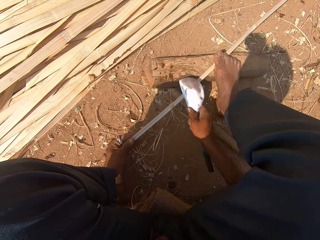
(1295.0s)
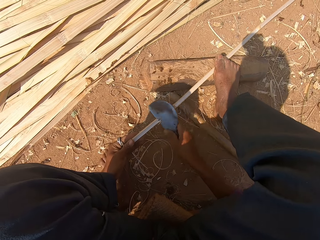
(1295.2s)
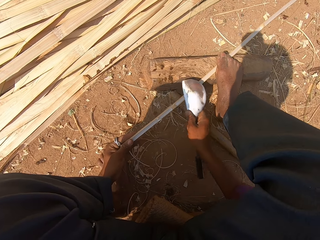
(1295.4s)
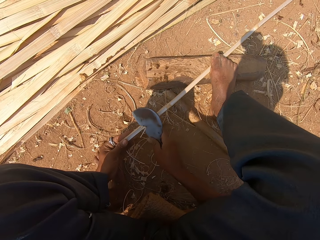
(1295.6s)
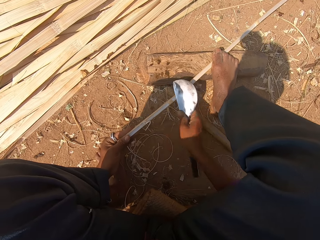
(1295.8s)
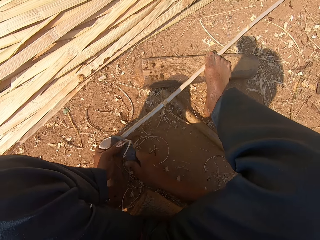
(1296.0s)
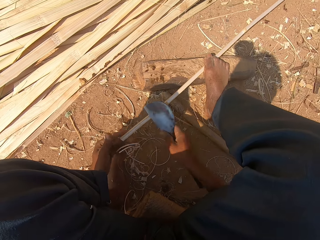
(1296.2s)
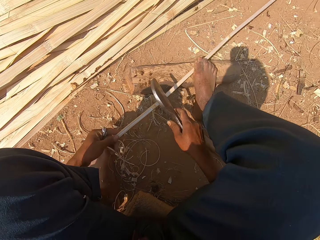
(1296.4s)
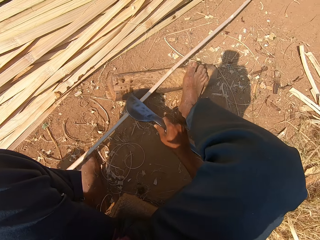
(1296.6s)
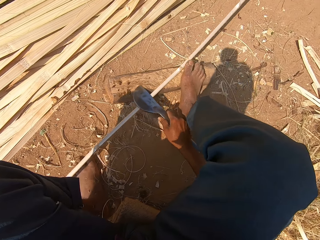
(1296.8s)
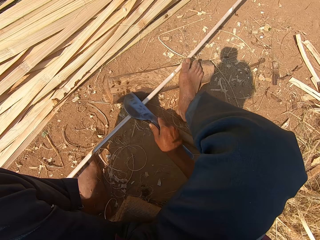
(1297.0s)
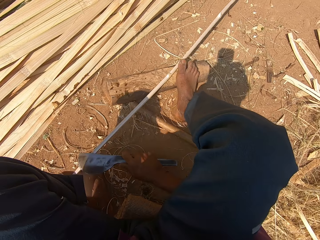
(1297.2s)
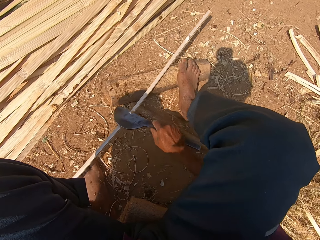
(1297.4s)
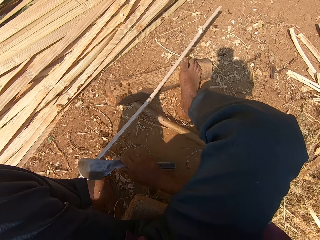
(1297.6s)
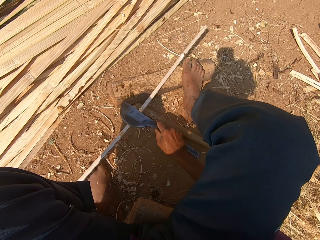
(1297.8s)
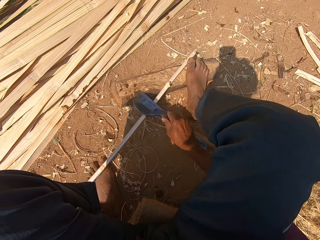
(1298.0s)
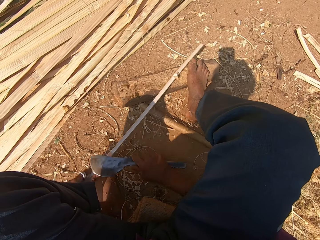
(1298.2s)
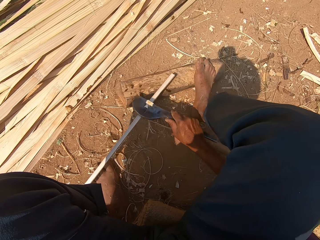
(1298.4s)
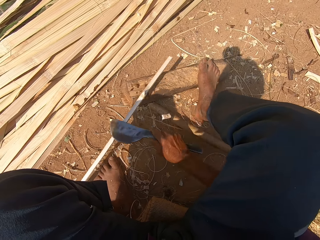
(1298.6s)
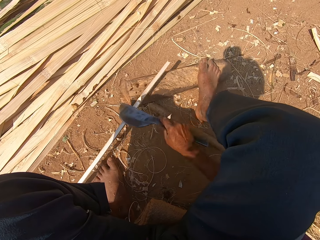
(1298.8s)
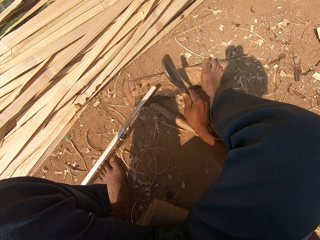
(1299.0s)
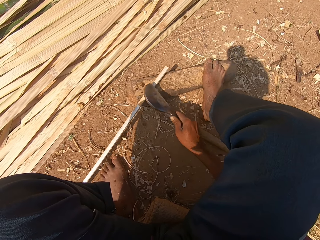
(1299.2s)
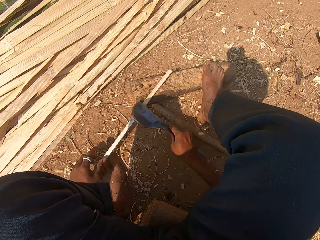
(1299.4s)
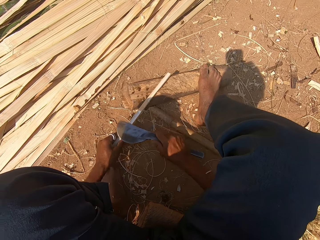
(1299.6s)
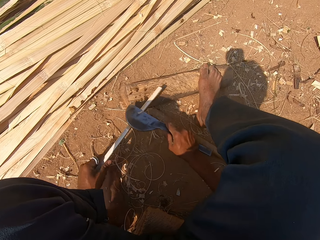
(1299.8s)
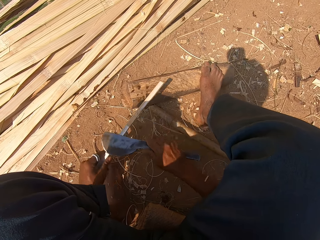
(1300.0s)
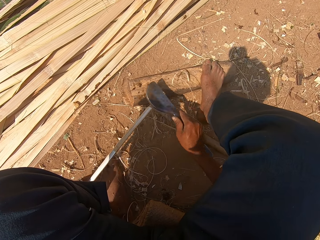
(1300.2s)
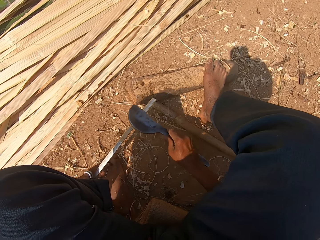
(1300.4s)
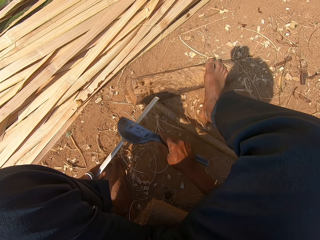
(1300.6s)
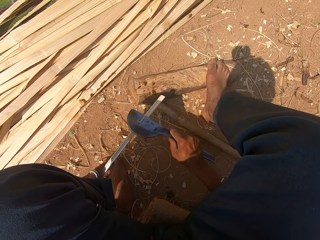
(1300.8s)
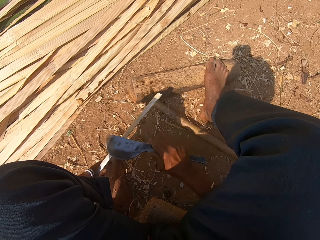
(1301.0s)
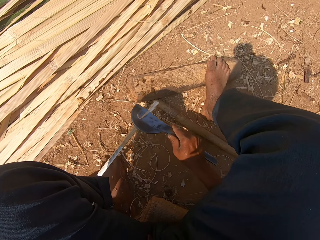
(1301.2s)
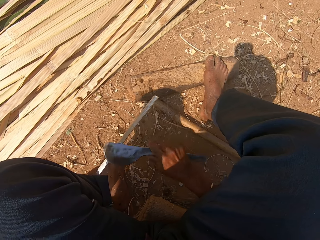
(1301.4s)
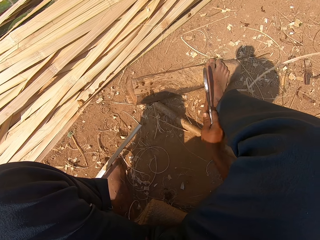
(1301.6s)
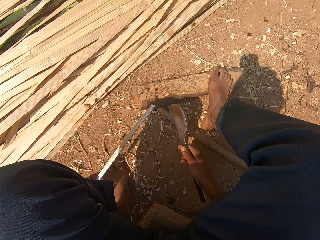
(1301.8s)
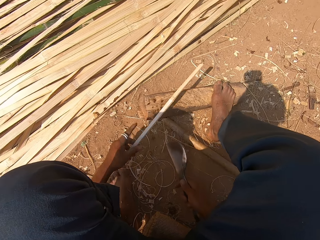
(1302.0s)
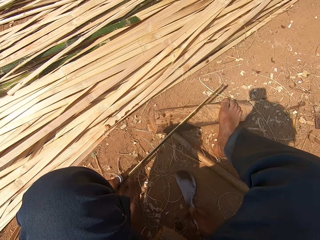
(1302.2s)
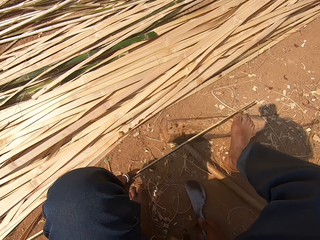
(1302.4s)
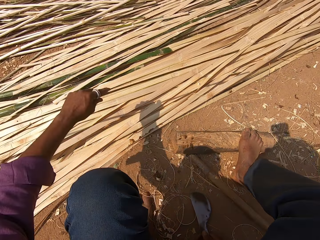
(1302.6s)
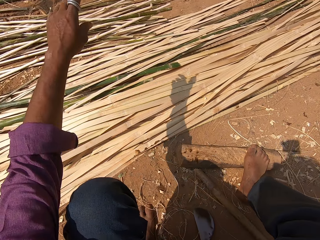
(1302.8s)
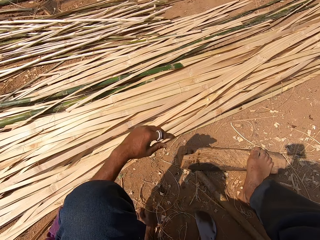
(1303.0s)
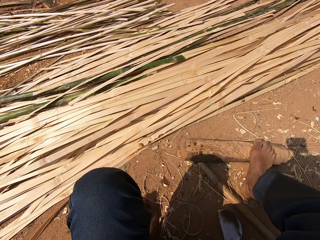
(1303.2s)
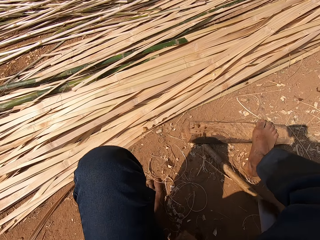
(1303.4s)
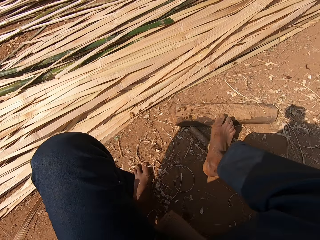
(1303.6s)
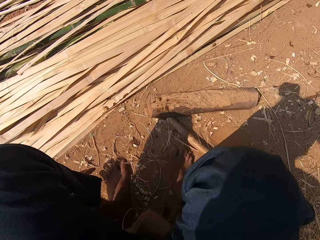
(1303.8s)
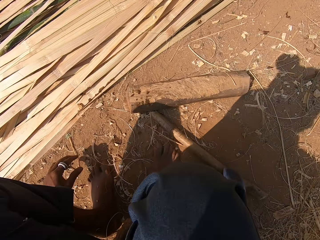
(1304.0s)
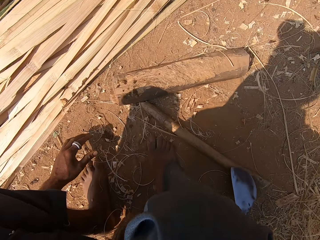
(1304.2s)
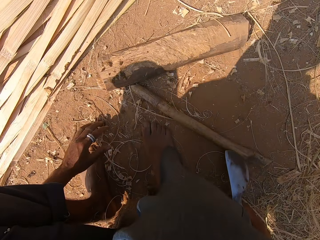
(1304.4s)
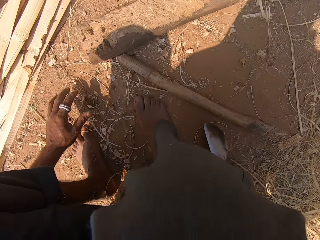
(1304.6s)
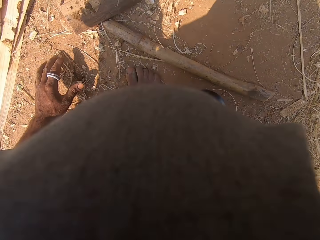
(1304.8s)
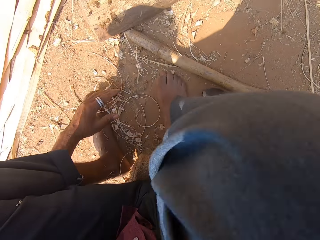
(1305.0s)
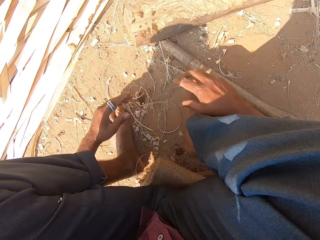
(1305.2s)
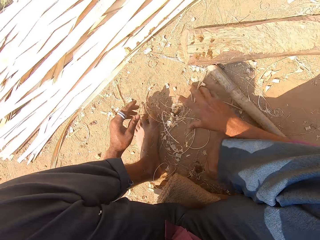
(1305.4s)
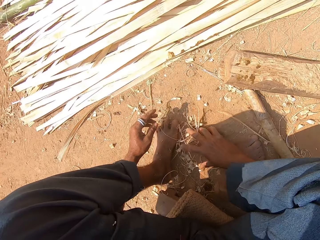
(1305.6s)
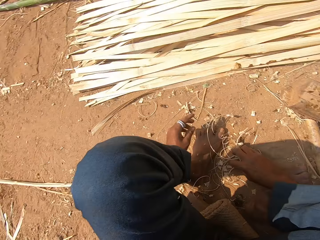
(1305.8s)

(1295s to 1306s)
The camera wearer pulls the bamboo stick. They peel the bamboo stick with a knife. They throw the bamboo stick. They put down the knife.

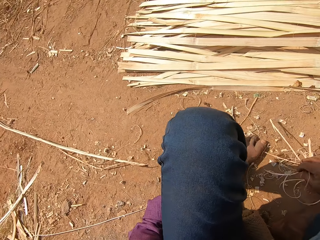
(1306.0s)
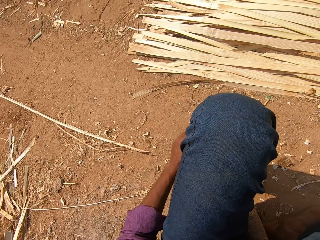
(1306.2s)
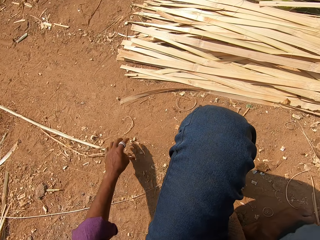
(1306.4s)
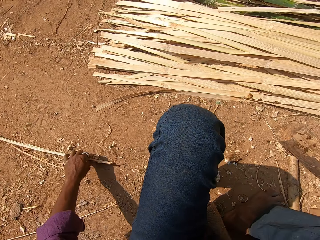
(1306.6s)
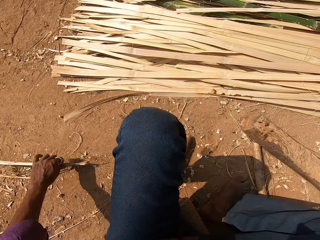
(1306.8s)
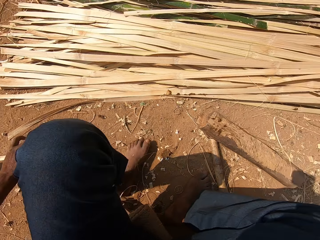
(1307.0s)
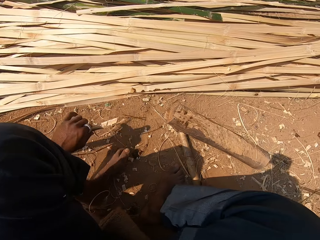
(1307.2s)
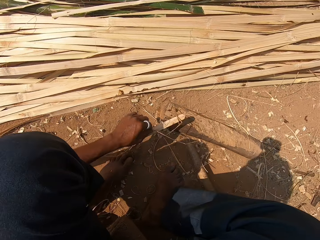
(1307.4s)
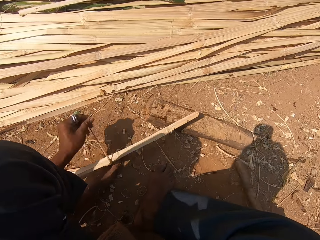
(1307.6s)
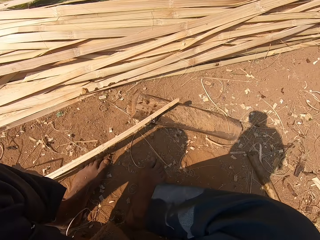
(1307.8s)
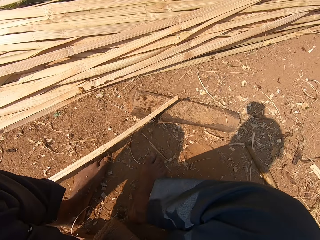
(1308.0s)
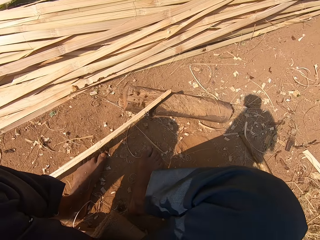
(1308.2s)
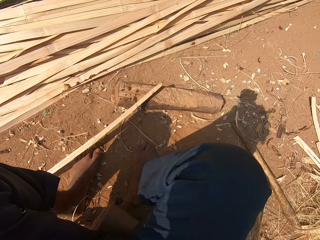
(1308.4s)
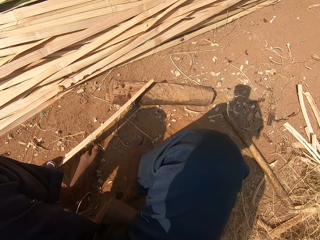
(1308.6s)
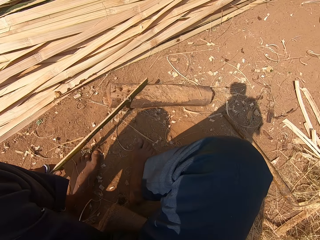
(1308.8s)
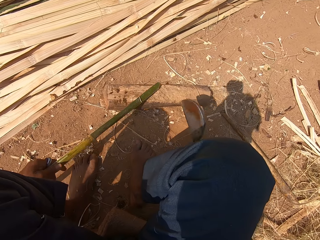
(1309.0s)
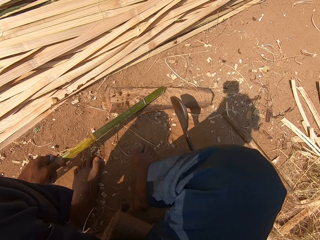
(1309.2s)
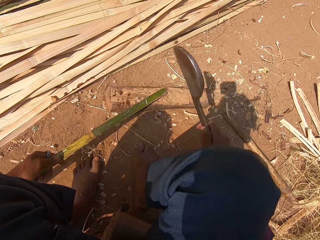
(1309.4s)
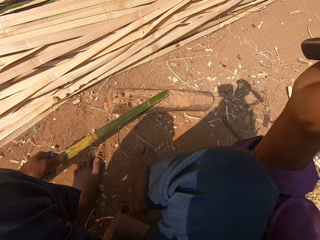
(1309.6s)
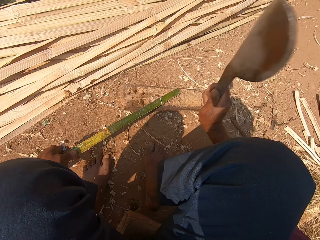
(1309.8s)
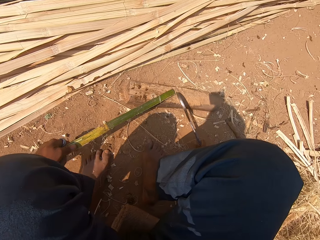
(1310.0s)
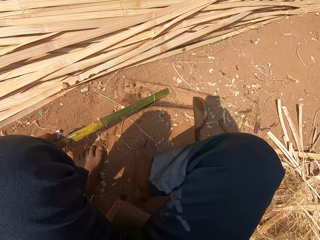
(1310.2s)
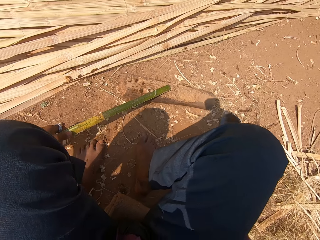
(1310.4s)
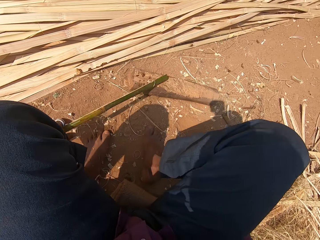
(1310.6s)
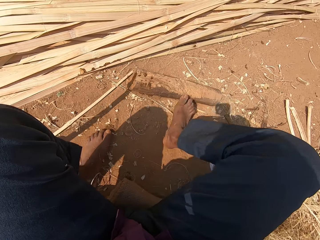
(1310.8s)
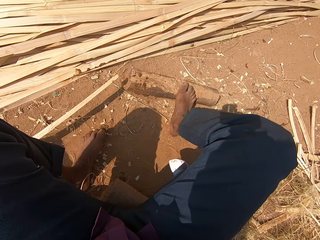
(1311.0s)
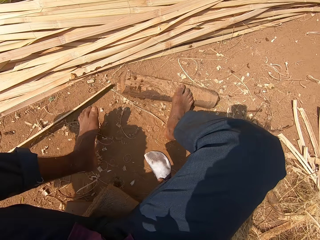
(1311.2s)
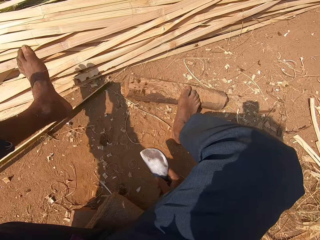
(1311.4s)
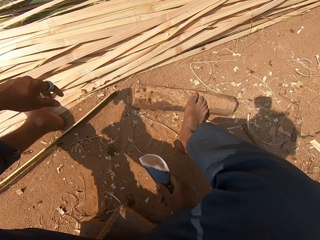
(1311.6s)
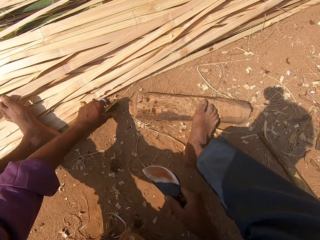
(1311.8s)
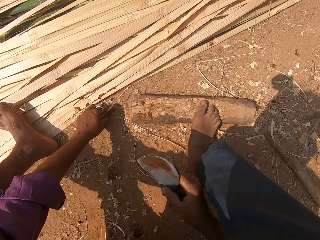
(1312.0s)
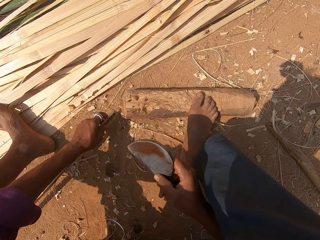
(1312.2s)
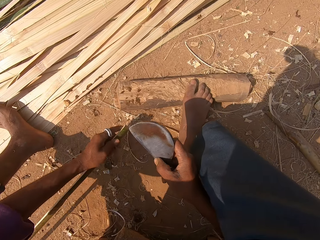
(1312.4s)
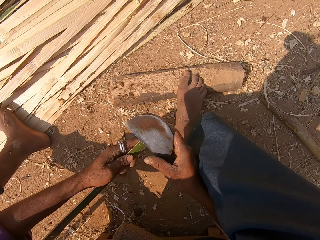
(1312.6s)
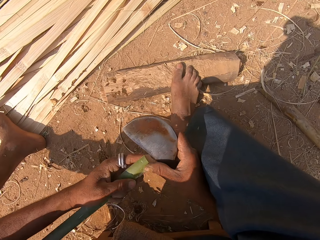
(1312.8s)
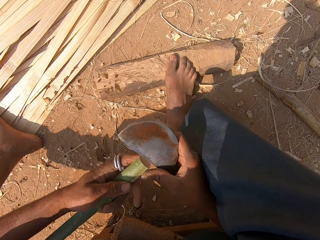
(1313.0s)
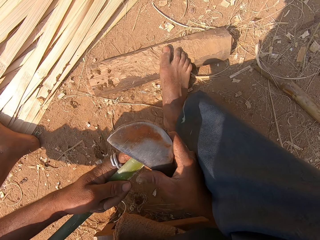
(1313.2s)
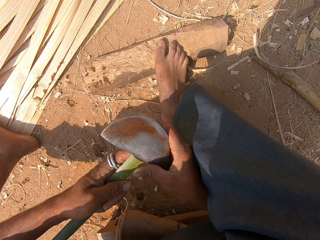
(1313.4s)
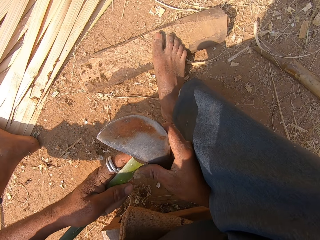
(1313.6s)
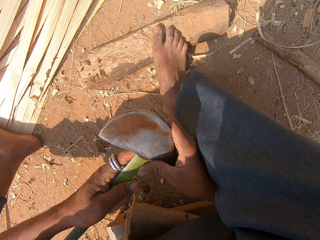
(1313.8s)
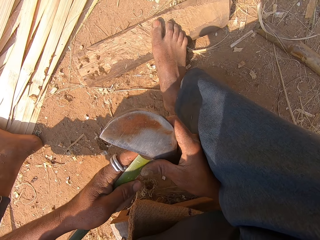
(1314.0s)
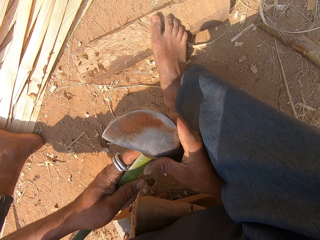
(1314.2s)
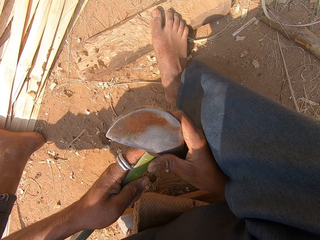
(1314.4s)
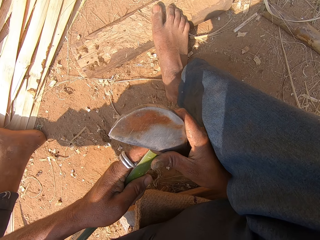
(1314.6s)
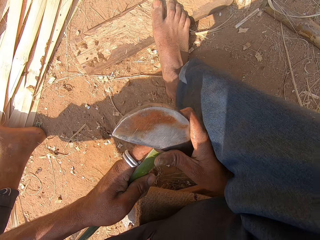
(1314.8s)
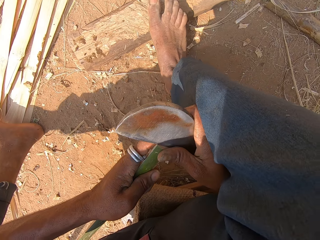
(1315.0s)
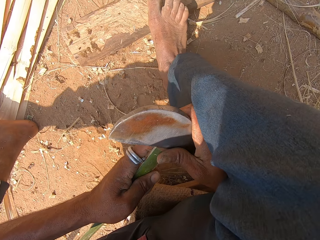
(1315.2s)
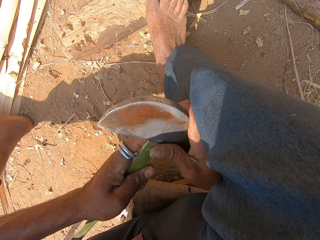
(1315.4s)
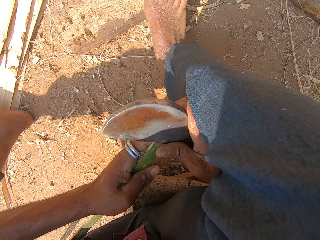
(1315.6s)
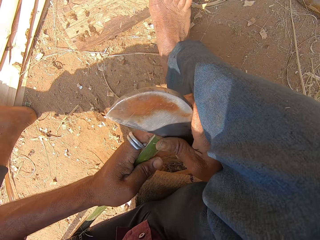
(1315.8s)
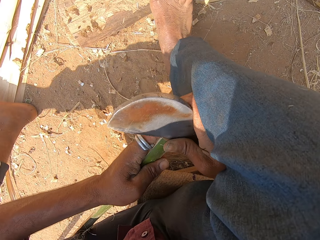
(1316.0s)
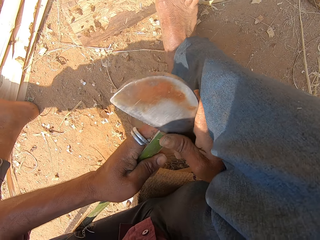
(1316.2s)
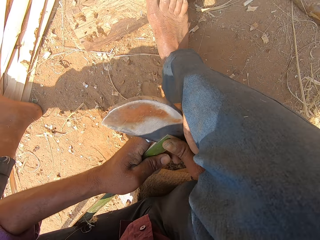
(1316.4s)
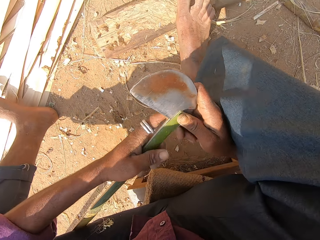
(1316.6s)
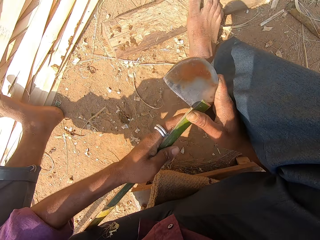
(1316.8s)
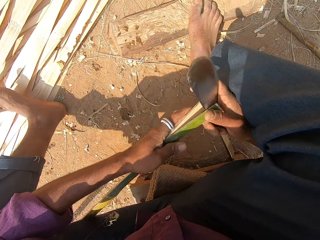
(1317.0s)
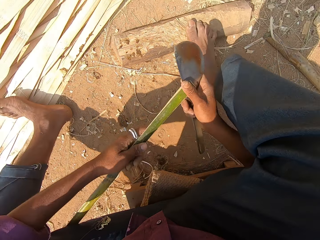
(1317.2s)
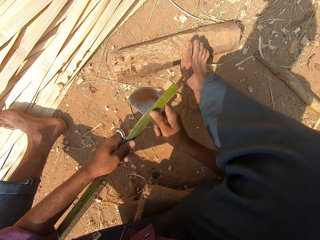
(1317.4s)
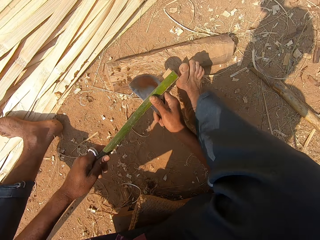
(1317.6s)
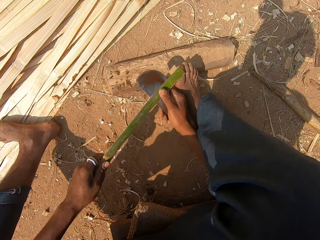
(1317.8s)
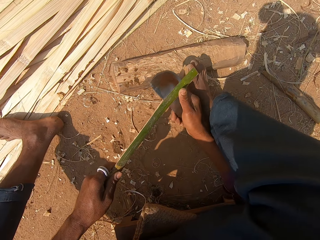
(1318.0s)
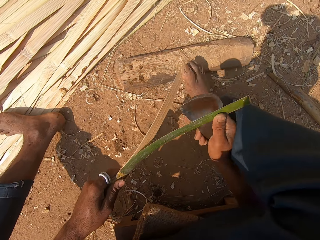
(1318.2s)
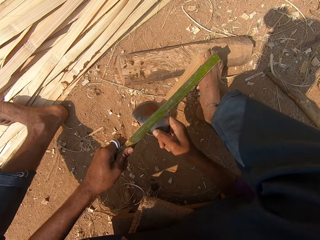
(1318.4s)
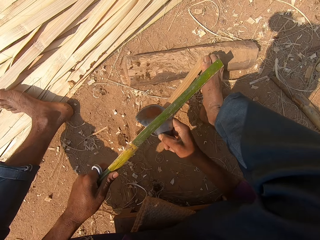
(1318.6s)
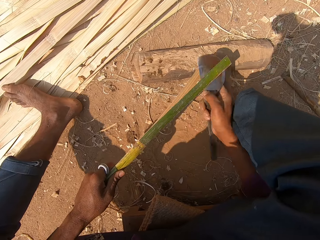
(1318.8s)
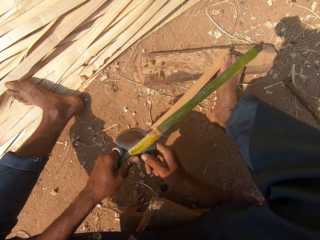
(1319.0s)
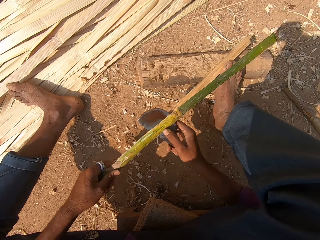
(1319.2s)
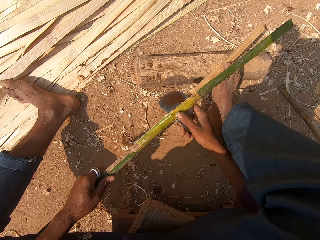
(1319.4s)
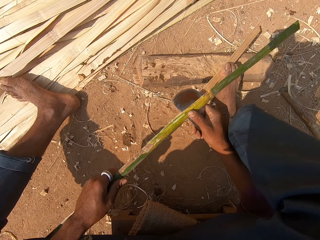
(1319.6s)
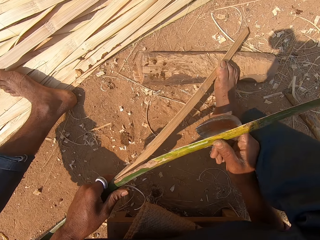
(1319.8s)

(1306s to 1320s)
The camera wearer gathers the bamboo peels on the ground. He picks up a bamboo stick. He drops the bamboo stick on the piece of wood. He holds the bamboo stick. He cuts the bamboo stick with a knife. He steps on the piece of wood. He moves his left leg. He places the bamboo stick on the ground. He picks up the bamboo stick. He holds the knife close to the bamboo stick. He peels the bamboo stick. He cuts the bamboo stick with the knife.
